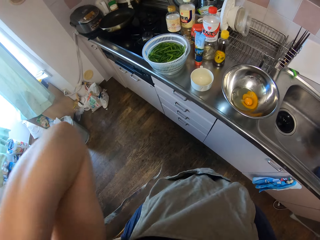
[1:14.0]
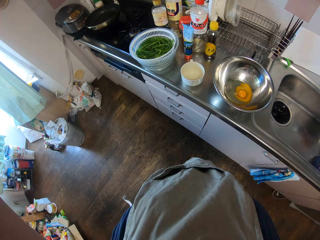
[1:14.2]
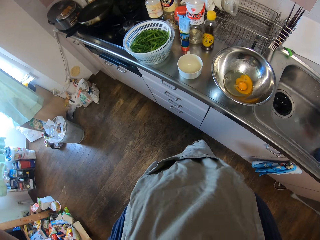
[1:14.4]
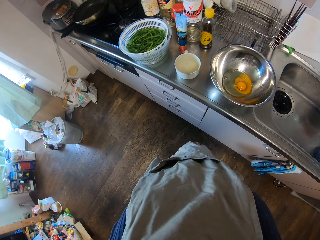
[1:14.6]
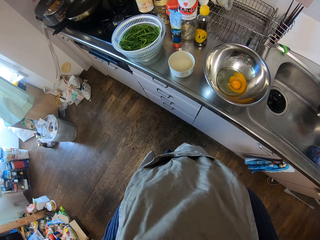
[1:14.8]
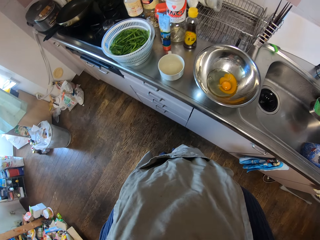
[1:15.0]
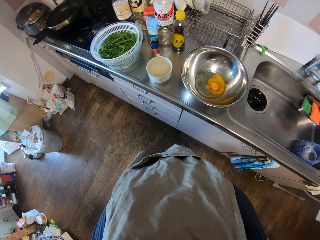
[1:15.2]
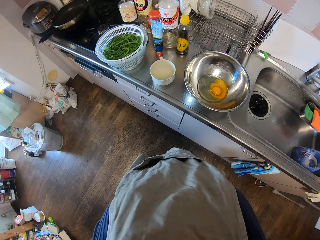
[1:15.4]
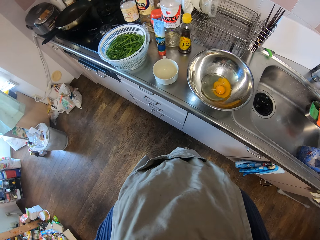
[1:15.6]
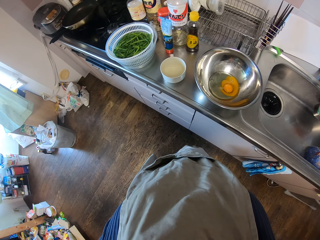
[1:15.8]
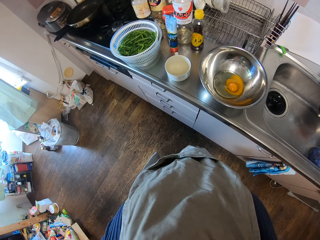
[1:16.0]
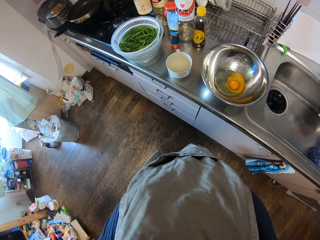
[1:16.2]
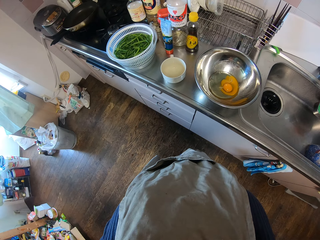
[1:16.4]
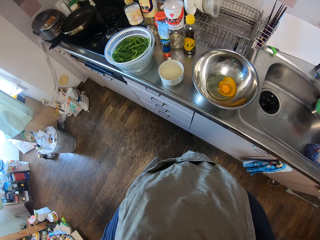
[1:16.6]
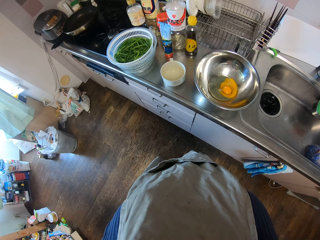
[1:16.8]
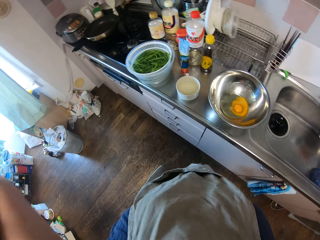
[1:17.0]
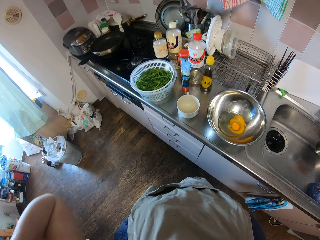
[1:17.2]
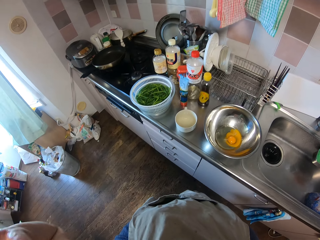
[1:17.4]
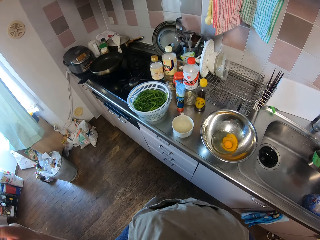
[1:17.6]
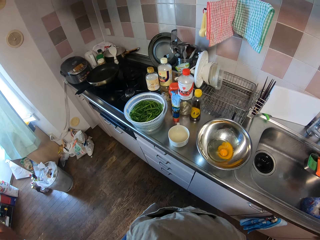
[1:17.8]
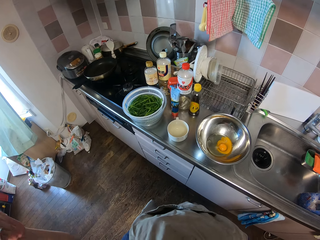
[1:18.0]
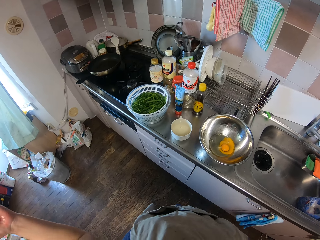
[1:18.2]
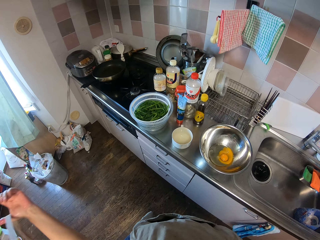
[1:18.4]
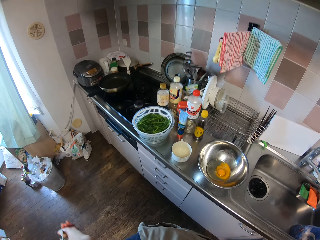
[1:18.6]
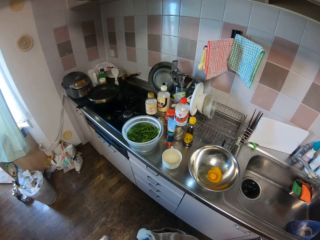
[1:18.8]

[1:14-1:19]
The camera wearer puts on the kitchen apron.

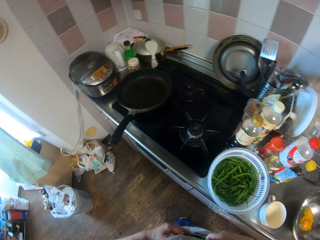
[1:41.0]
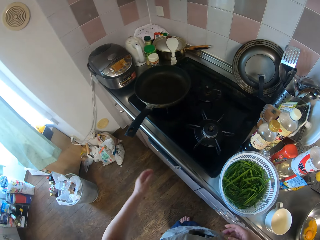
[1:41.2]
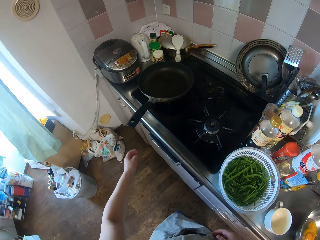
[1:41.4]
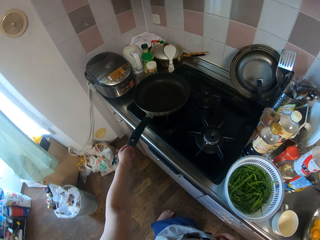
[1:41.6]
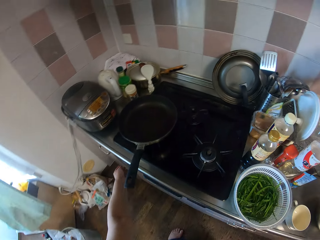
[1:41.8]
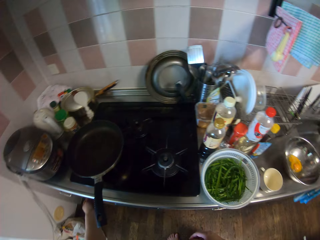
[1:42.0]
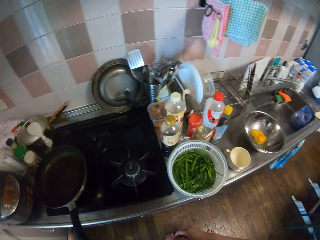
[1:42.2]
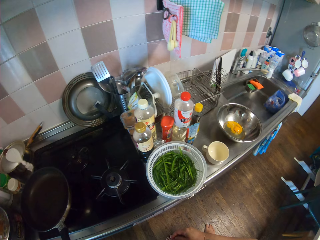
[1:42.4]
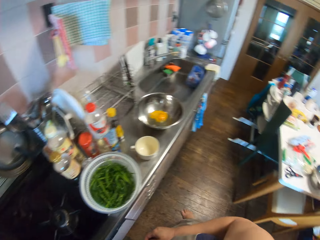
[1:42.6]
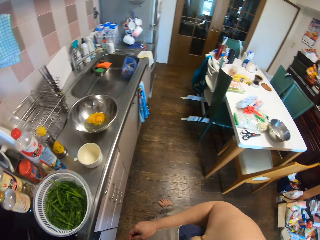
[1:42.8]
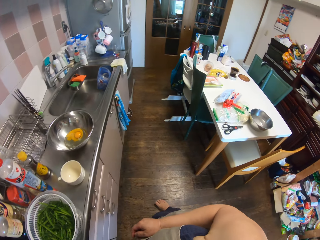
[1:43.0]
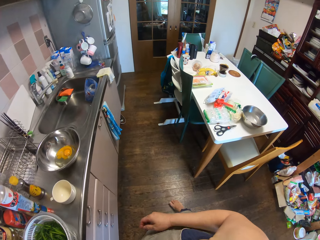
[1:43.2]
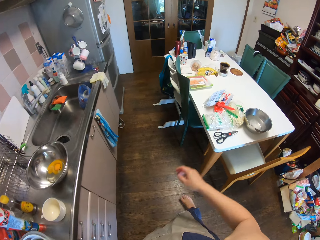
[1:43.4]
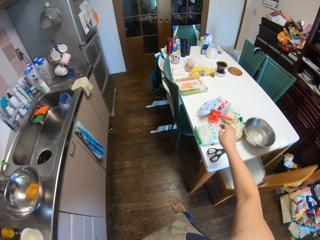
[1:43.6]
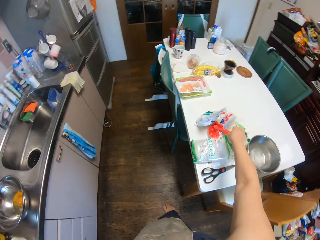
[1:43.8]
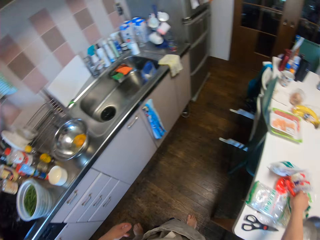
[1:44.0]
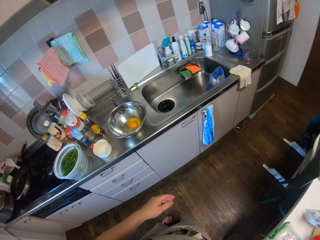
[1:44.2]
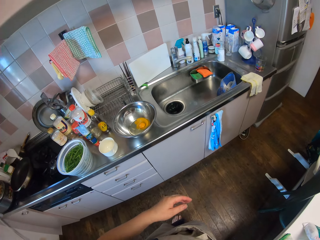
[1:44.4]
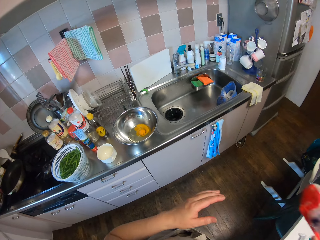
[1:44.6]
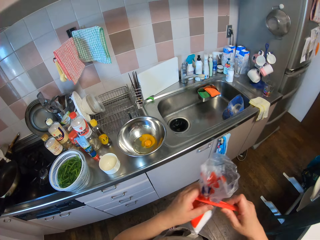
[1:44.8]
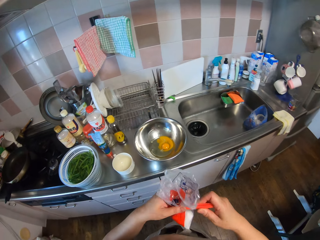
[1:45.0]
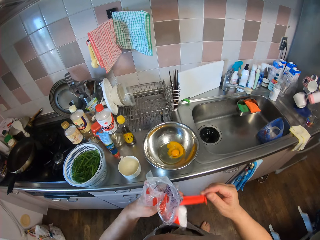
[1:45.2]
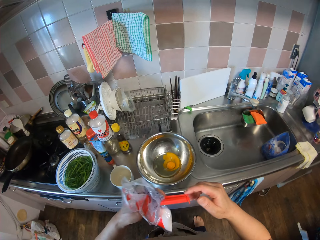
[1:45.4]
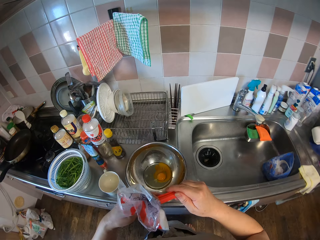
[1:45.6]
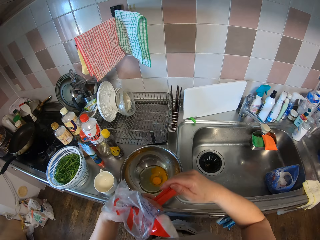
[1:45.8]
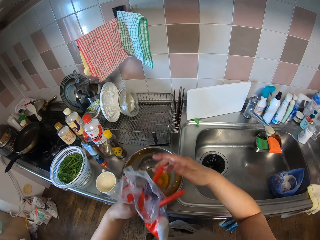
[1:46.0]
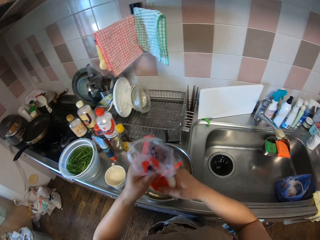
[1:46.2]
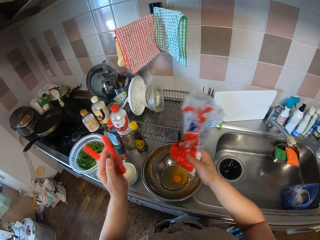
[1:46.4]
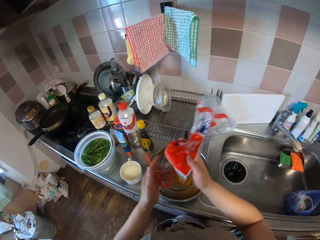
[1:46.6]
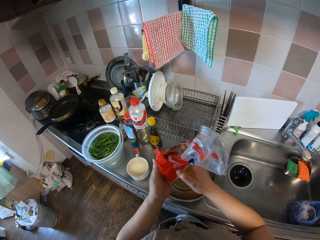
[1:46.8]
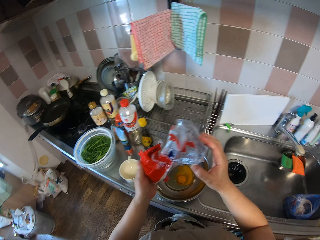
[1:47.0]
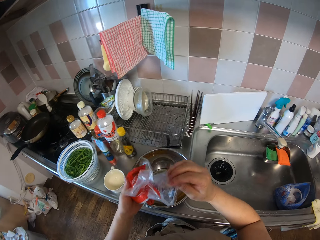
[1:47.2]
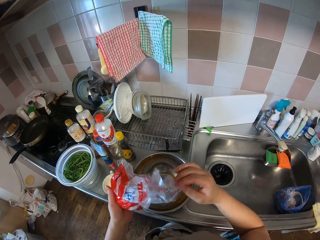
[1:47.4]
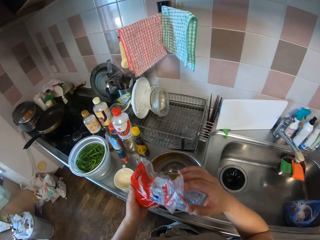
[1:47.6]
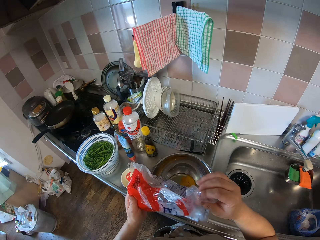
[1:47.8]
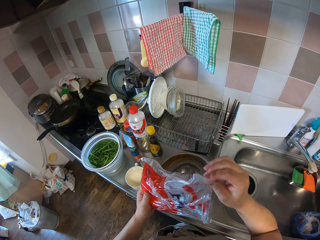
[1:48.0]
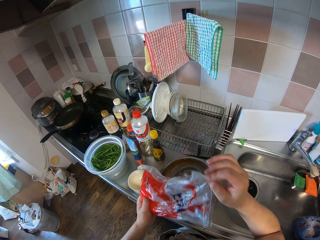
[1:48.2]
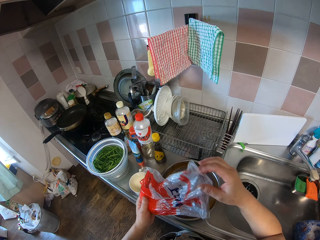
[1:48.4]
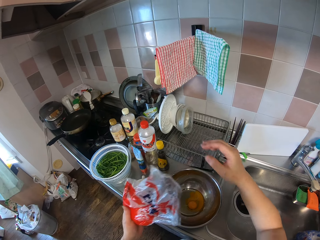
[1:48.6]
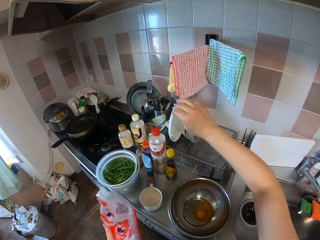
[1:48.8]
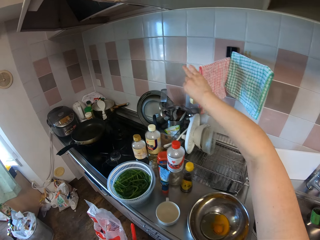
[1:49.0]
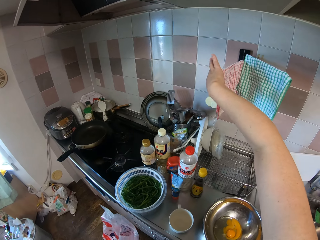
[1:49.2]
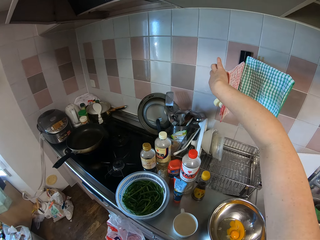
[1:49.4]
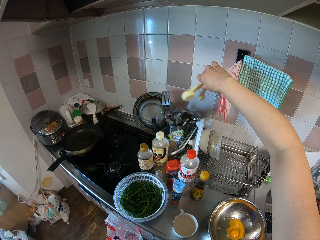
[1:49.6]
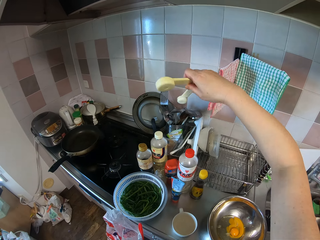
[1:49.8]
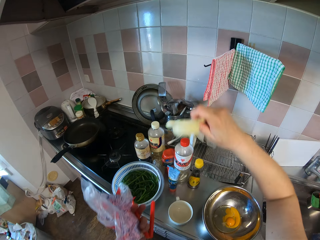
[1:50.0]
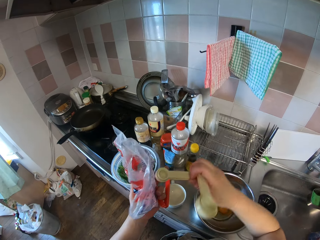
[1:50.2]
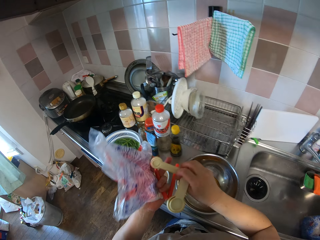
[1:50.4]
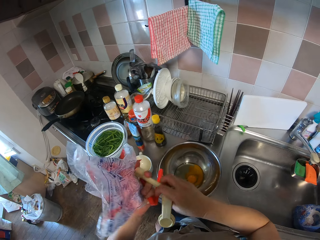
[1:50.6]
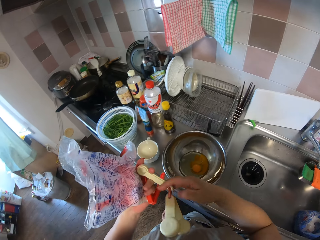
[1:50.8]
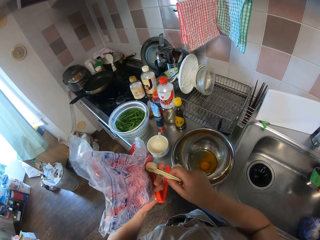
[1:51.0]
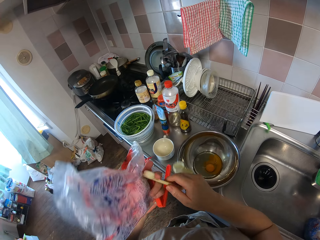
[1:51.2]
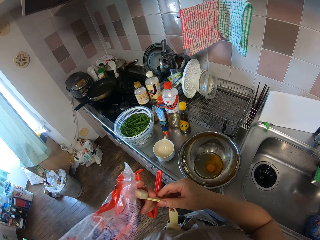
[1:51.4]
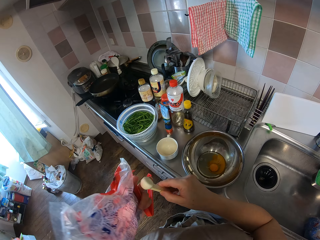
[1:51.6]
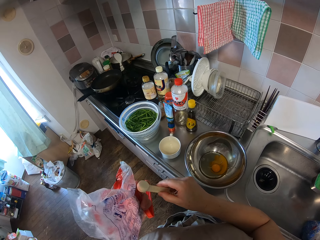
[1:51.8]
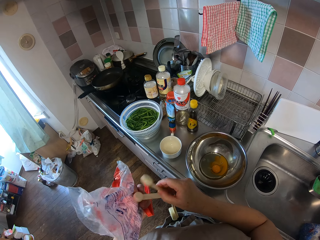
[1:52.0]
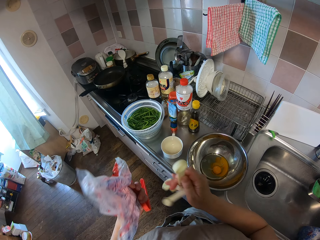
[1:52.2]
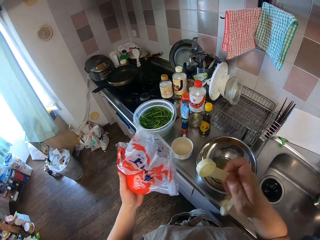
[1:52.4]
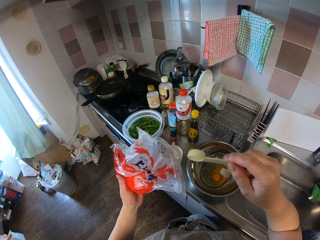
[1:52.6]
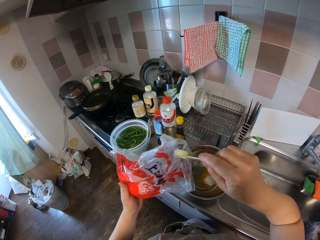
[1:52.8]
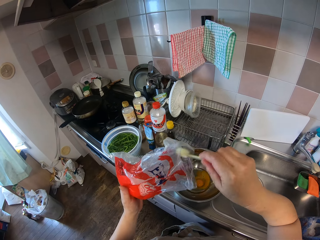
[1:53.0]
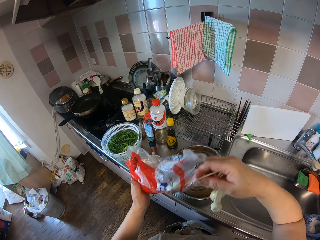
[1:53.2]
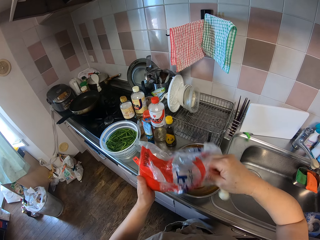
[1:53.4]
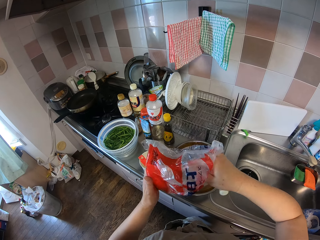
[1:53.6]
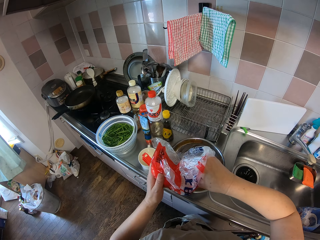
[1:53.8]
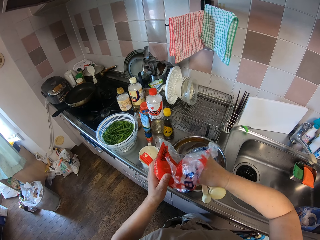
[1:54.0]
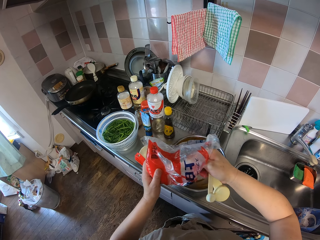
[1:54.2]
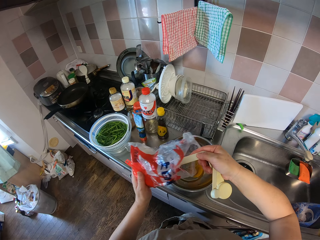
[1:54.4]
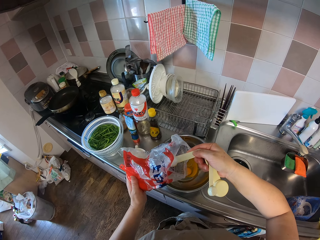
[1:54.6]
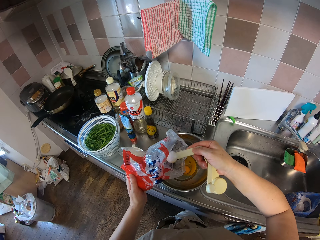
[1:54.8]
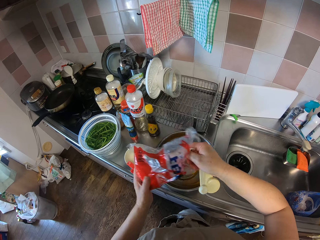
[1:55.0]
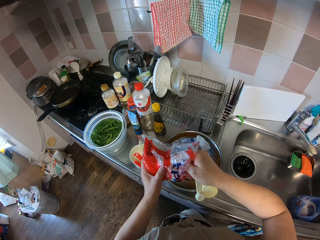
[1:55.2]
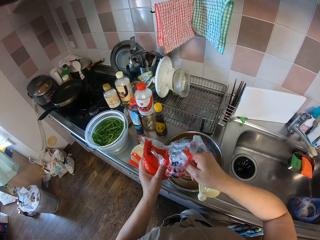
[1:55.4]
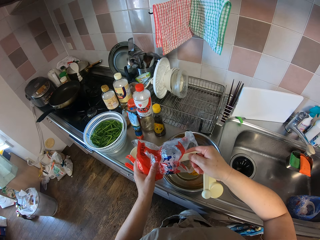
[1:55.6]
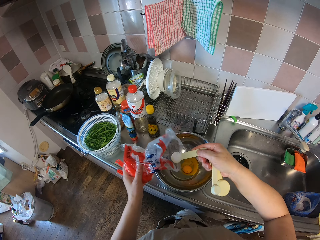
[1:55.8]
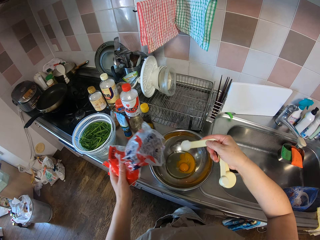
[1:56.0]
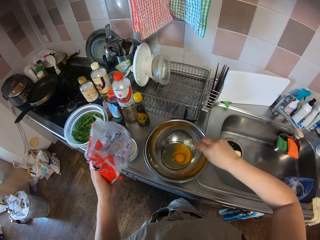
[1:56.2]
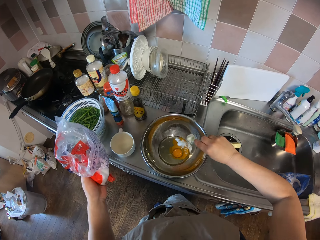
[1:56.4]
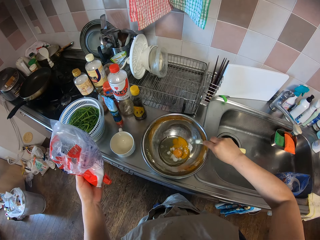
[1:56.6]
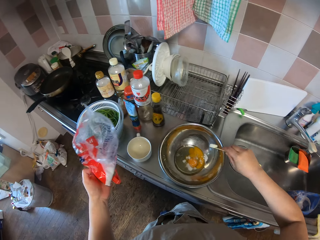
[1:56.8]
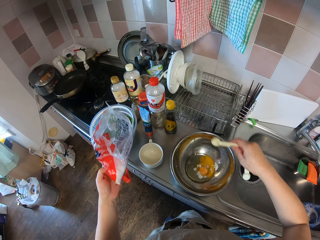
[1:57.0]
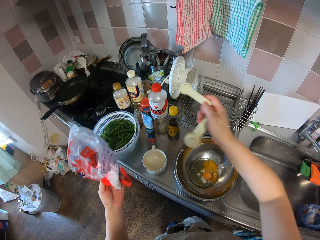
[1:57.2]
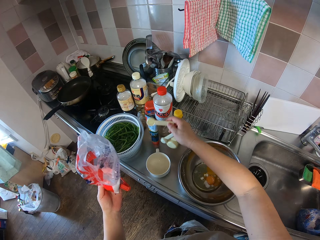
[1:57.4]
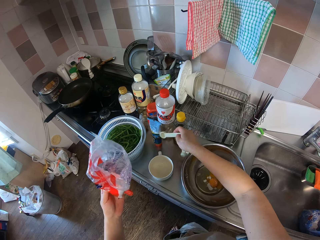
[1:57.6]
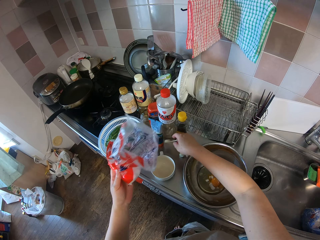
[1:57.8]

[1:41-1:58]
The camera wearer turns on the gas. They pick up a bag of salt. They open the polythene bag. They take the measuring spoon. They take the quantity of salt needed from the bag. They pour the salt into the egg.
